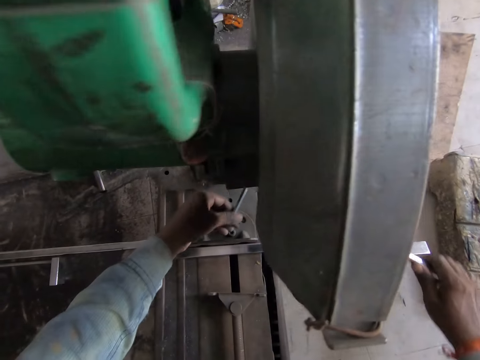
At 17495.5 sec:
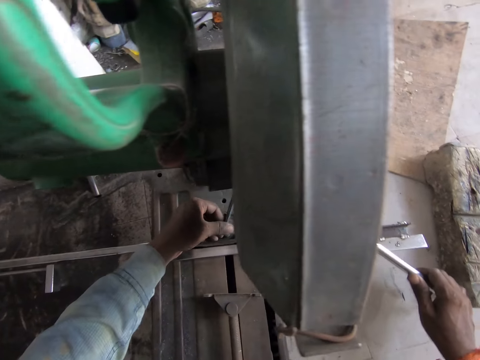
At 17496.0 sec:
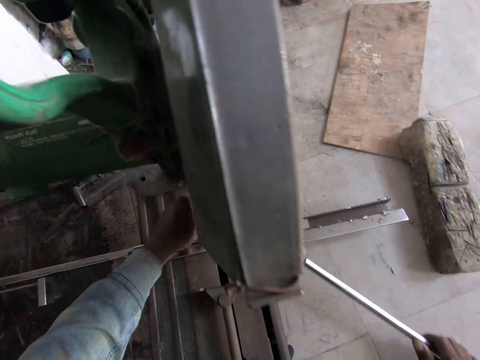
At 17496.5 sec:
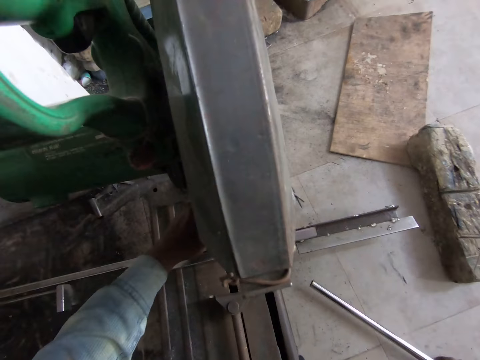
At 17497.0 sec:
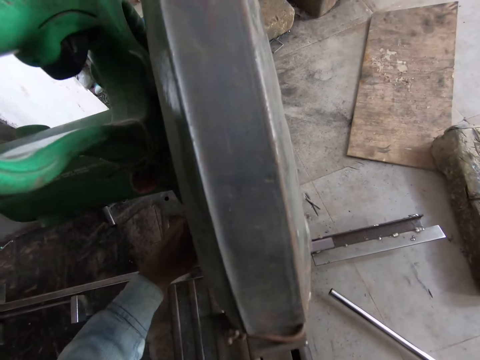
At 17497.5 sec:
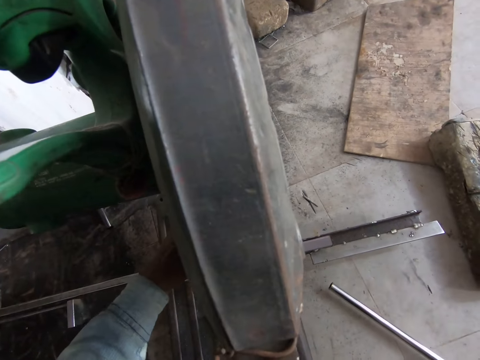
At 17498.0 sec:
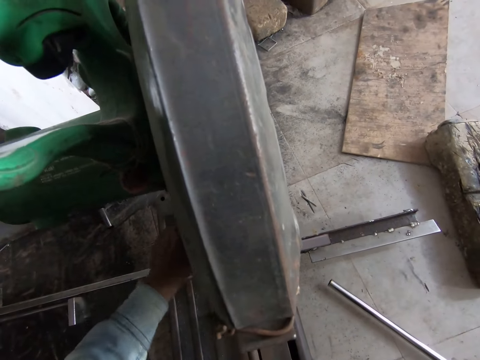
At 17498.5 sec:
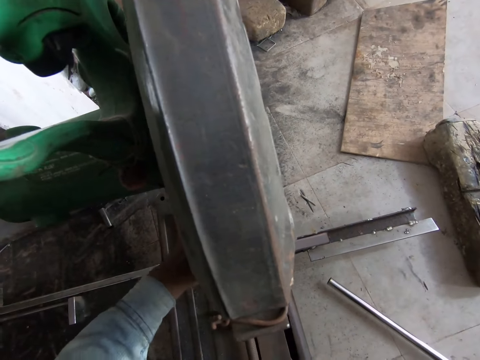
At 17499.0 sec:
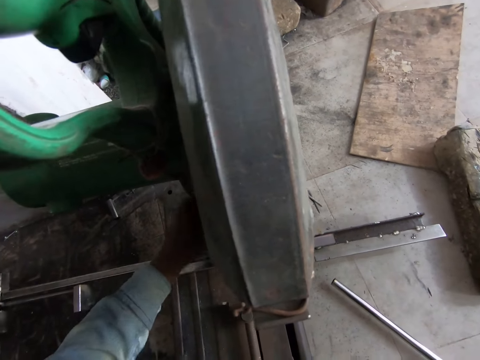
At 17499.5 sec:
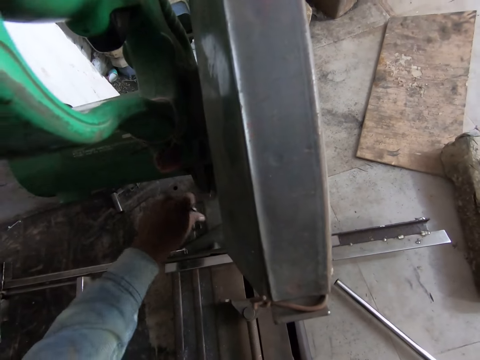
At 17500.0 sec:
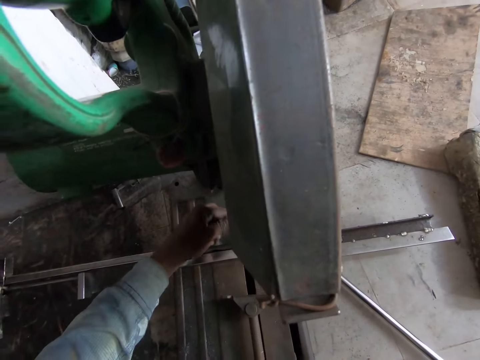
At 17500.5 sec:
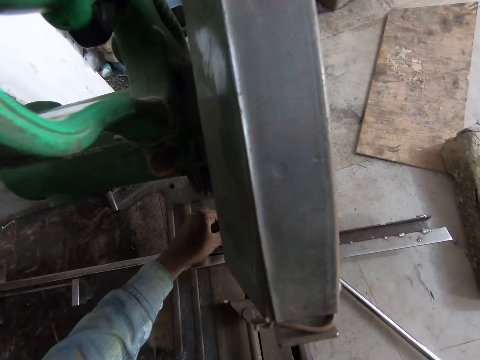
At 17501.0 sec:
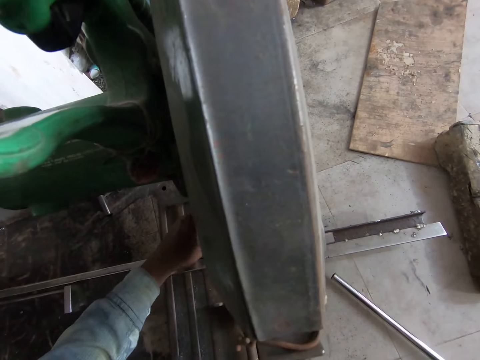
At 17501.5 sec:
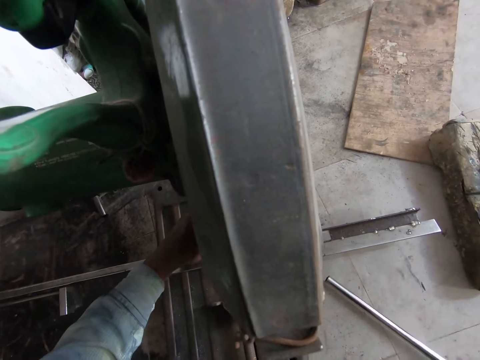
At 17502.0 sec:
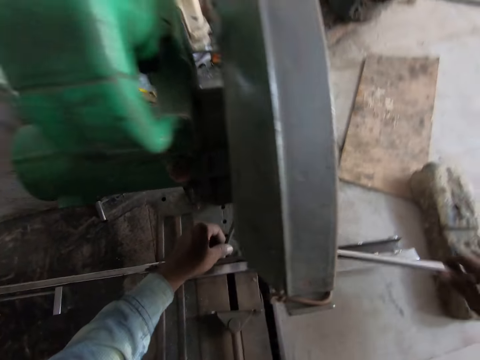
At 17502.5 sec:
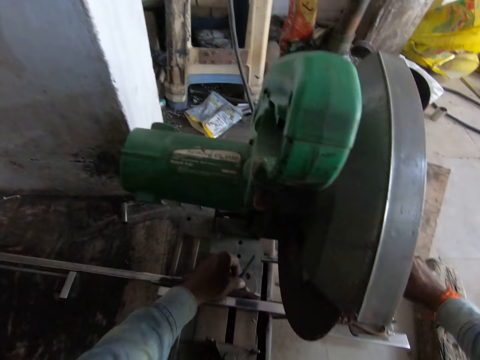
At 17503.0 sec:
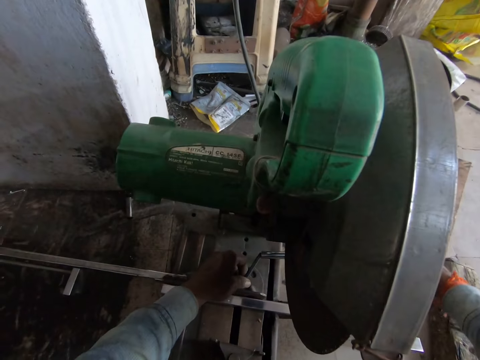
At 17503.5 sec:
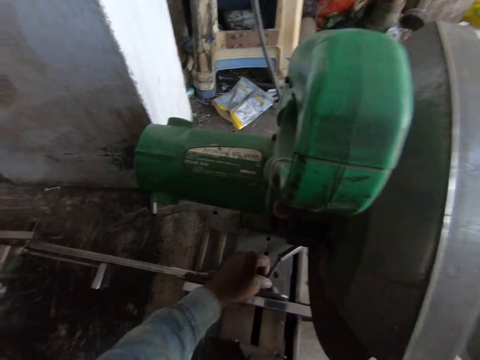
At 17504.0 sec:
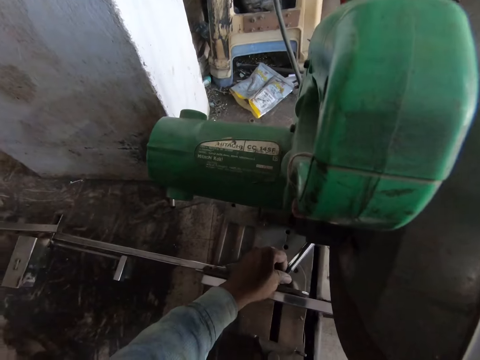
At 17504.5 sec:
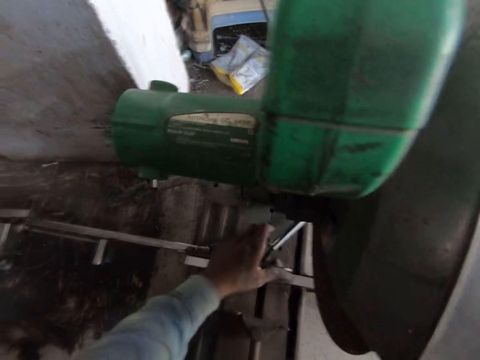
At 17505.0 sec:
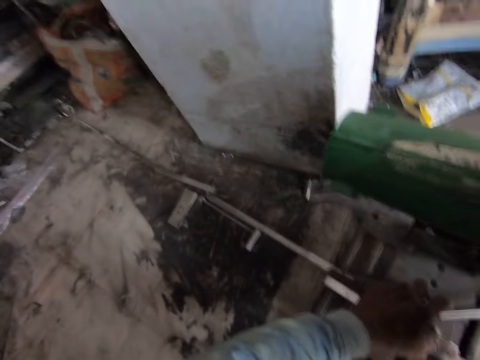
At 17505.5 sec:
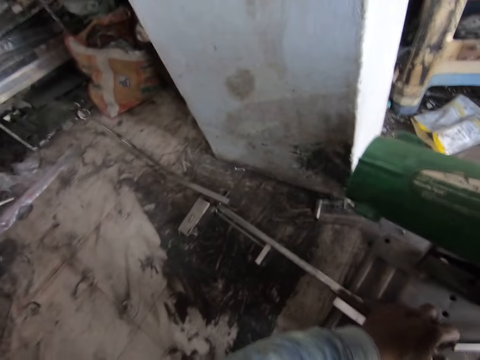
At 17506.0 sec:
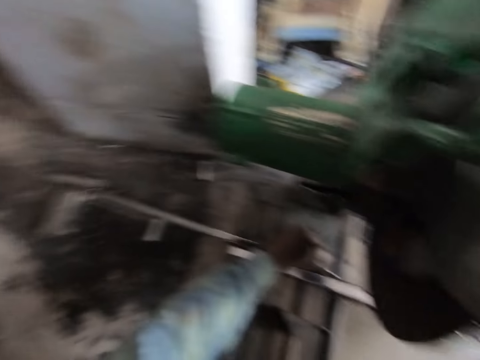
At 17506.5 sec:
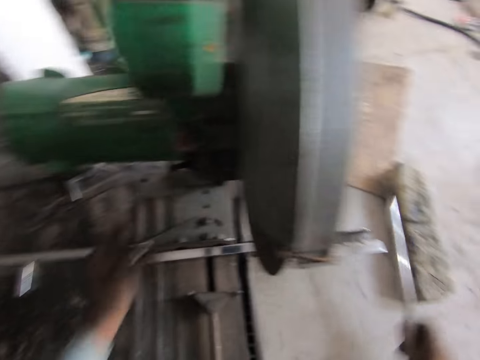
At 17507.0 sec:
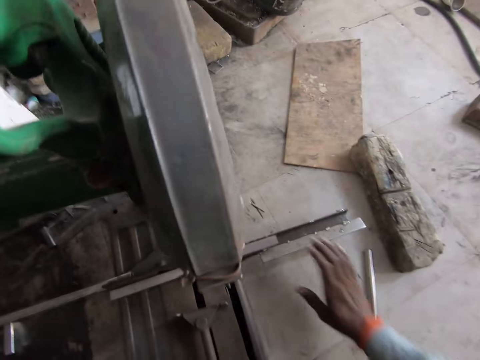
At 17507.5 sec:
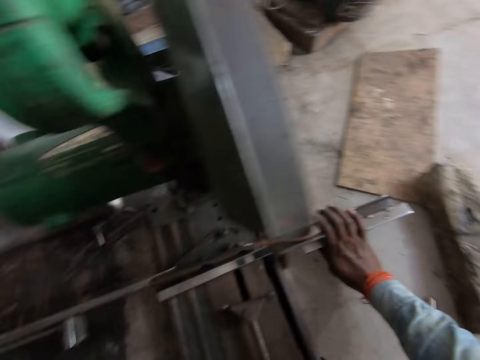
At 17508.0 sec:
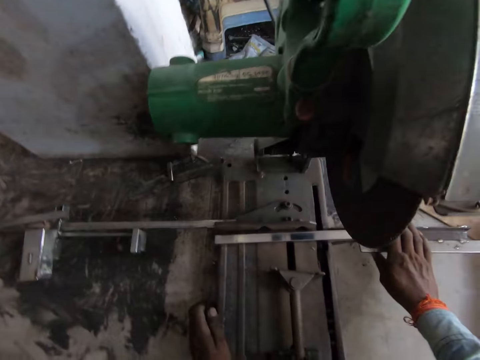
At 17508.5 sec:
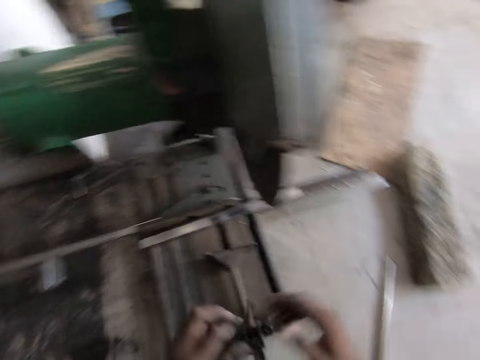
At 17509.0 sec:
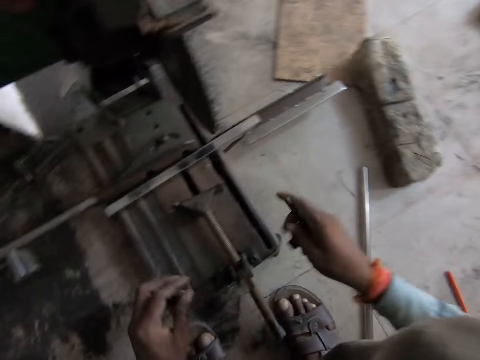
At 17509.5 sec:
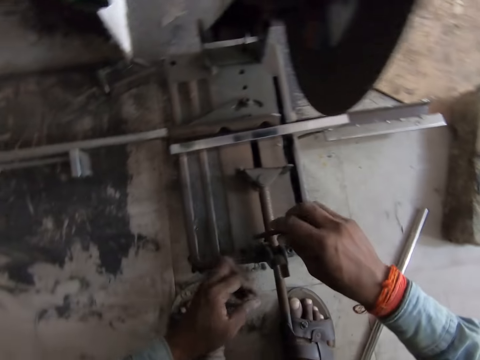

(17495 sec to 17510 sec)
The camera wearer removes the hex bar wrench from the bolt of the cut-off saw with his left hand. He places the hex bar wrench on the bolt of the cut-off saw with his left hand. He tightens the bolt of the cut-off saw with the hex bar wrench in his left hand. He adjusts the hex bar wrench on the table of the cut-off saw with his left hand. He places the hex bar wrench on the bolt of the cut-off saw with his left hand. He picks up the metal pole from the floor with his right hand. He places the metal pole on the hex bar wrench of the cut-off saw with his right hand. He holds the adjustable vice of the cut-off saw with his left hand. He tightens the bolt of the cut-off saw with the hex bar wrench in his left hand. He removes the metal pole from the hex bar wrench on the cut-off saw with his right hand. He holds the hex bar wrench on the cut-off saw with his left hand. He picks up the hex bar wrench from the cut-off saw with his left hand. He drops the metal pole on the floor with his right hand. He pushes the fence of the cut-off saw with his right hand. He adjusts the cutter. He passes the hex bar wrench from his left hand to his right hand.

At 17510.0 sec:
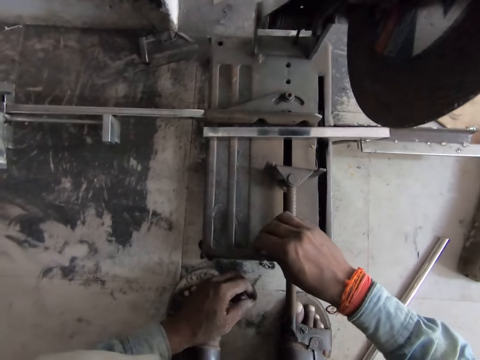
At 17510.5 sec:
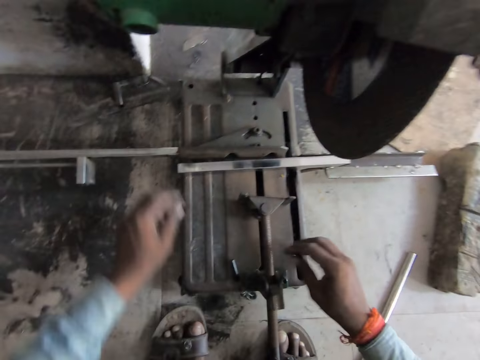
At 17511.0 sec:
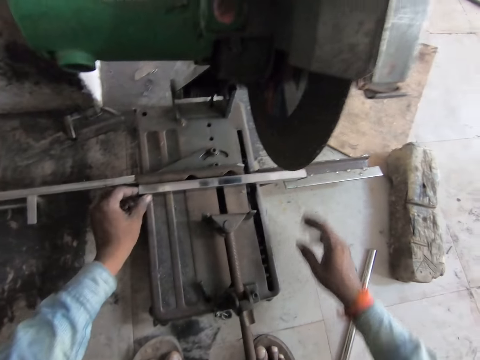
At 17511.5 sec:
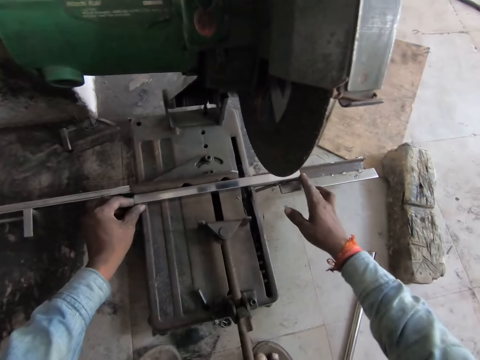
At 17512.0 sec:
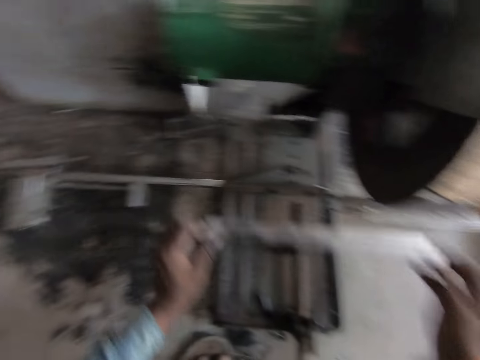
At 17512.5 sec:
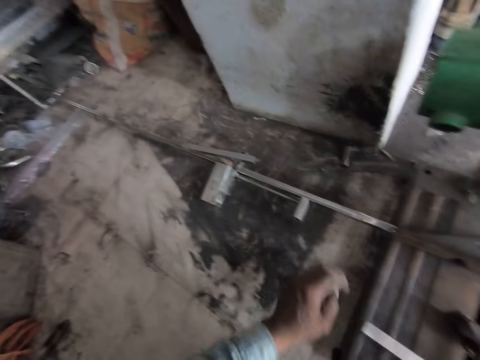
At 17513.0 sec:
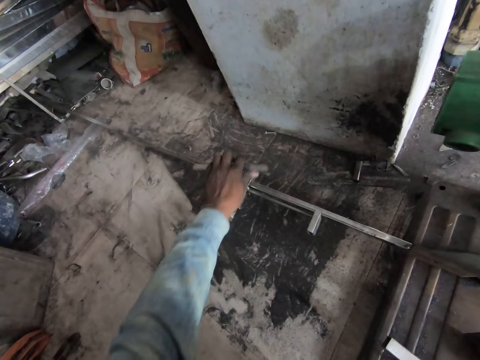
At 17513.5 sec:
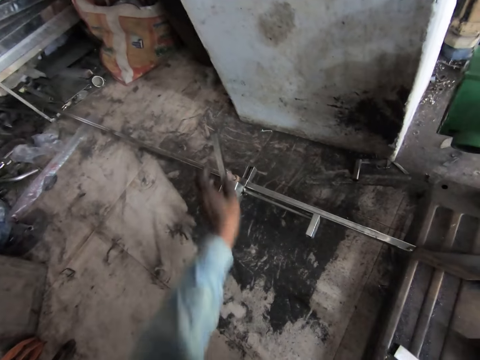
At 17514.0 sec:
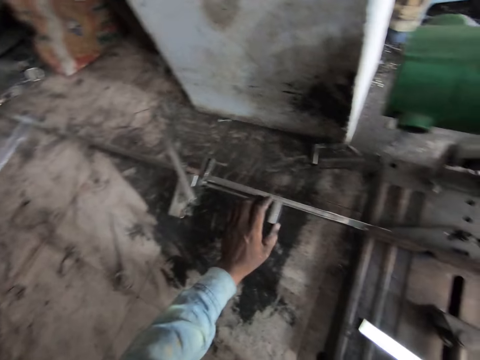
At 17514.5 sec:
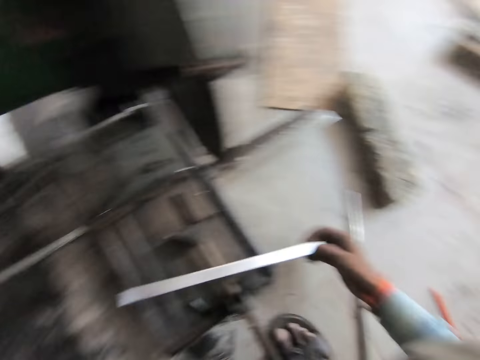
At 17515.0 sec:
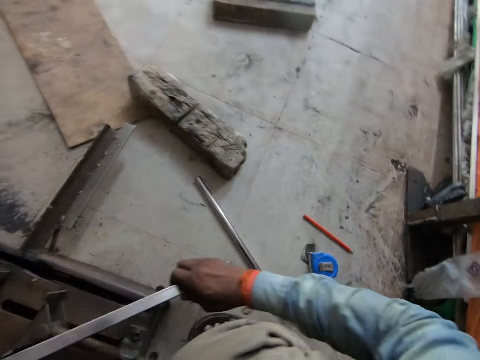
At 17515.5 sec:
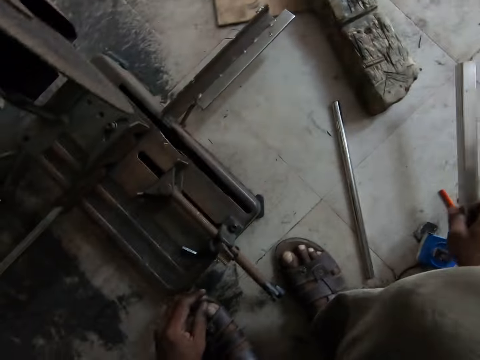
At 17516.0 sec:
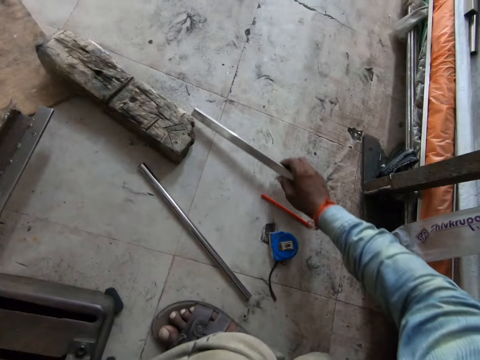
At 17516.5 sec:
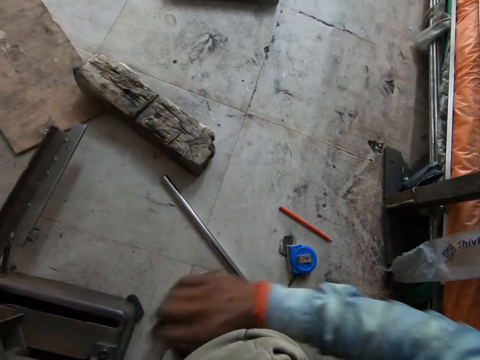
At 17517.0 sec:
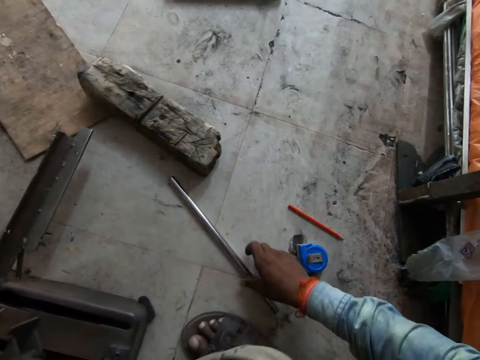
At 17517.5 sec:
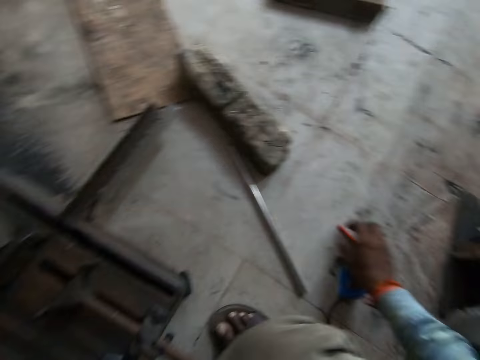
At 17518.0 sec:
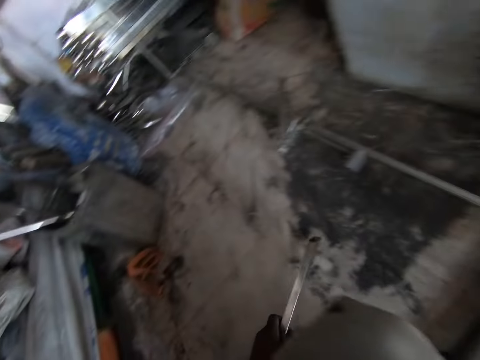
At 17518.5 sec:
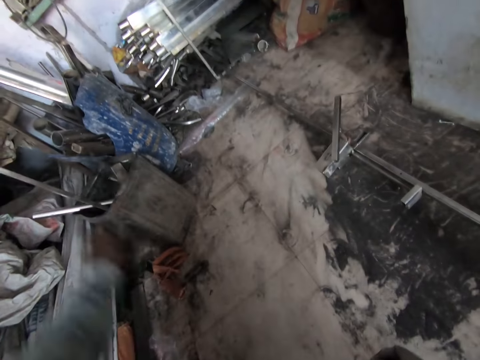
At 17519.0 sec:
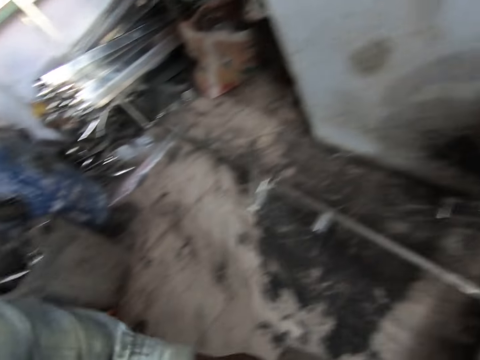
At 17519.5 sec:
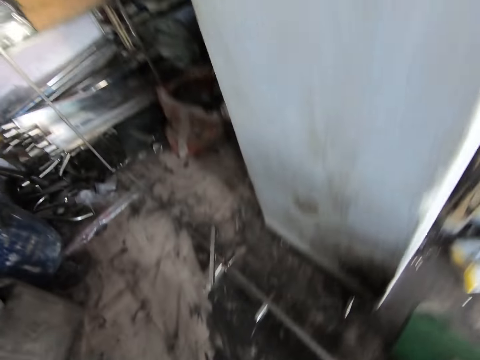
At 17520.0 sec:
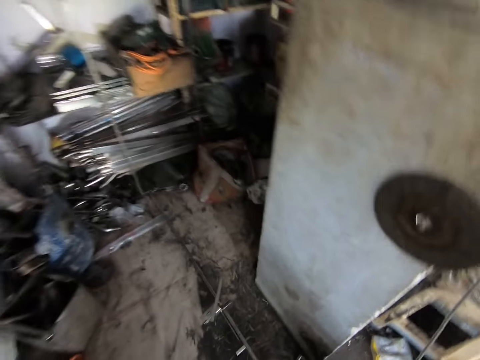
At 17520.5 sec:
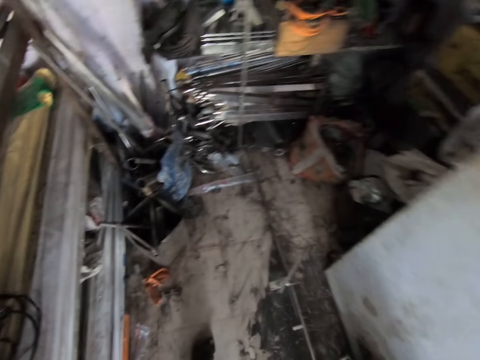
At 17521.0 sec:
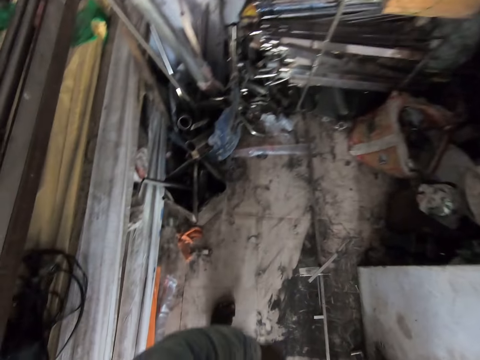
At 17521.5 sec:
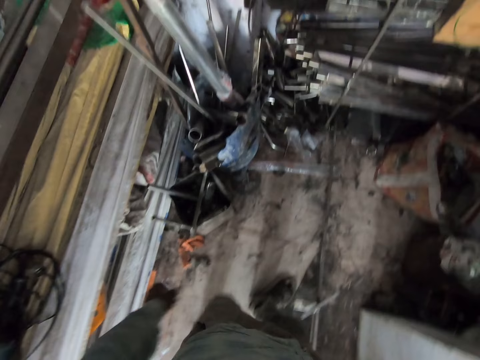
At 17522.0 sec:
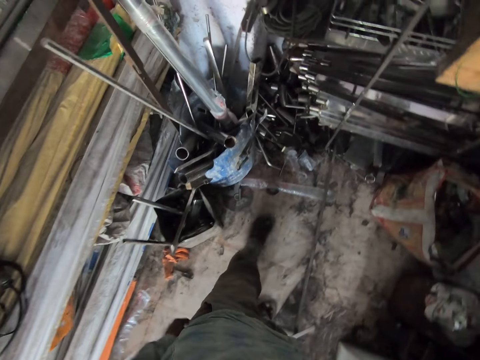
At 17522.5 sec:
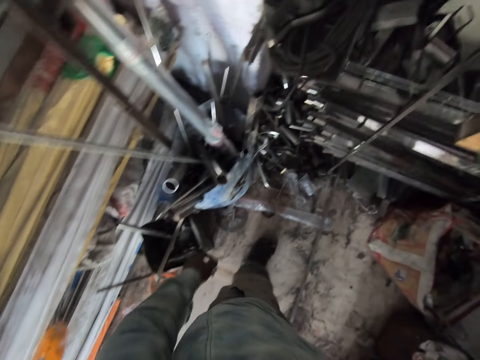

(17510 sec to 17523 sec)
The camera wearer puts the hex bar wrench in a hole in the table of the cut-off saw with his right hand. He adjusts the metal flat bar on the table of the cut-off saw with his left hand. He touches the metal. He holds the metal flat bar to the adjustable vice of the cut-off saw with both hands. He picks up the metal flat bar from the table of the cut-off saw with both hands. He drops the metal flat bar on the miter handle of the cut-off saw with both hands. He adjusts the lever of the supporting system on the metal flat bar with his left hand. He holds the supporting system on the metal flat bar of the cut-off saw with his left hand. He adjusts his right hand on the metal flat bar on the miter handle of the cut-off saw. He picks up the metal flat bar from the miter handle of the cut-off saw with his right hand. He passes the metal flat bar from his right hand to his left hand. He moves the metal pole on the floor with his right hand. He throws the metal flat bar in his left hand into a bucket on the floor. He walks to the bucket.
